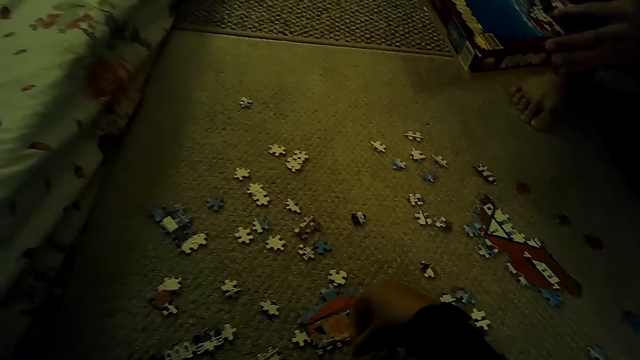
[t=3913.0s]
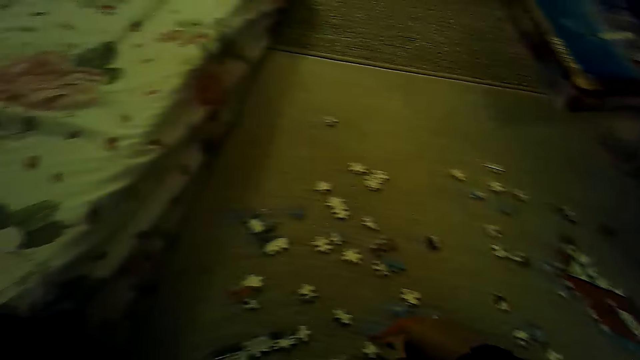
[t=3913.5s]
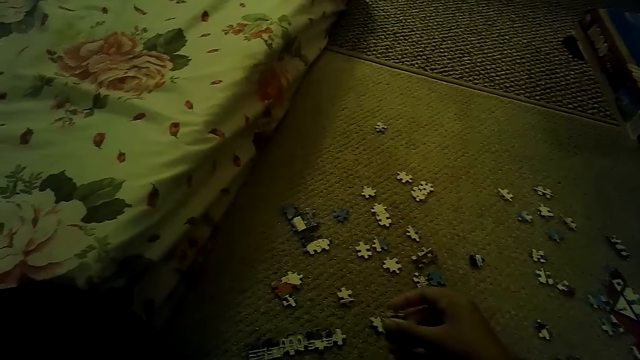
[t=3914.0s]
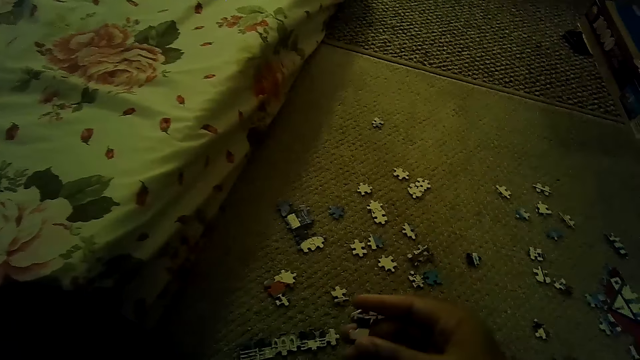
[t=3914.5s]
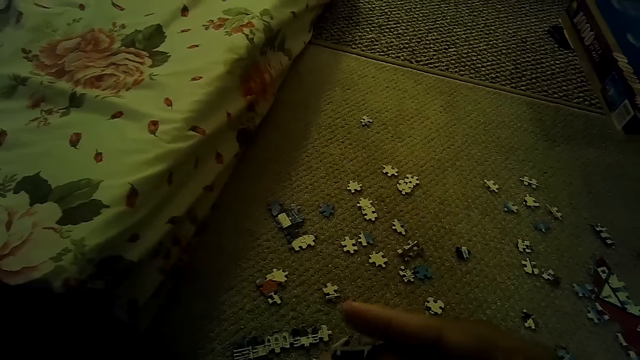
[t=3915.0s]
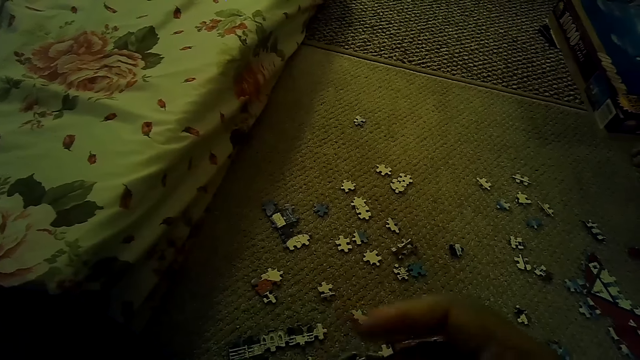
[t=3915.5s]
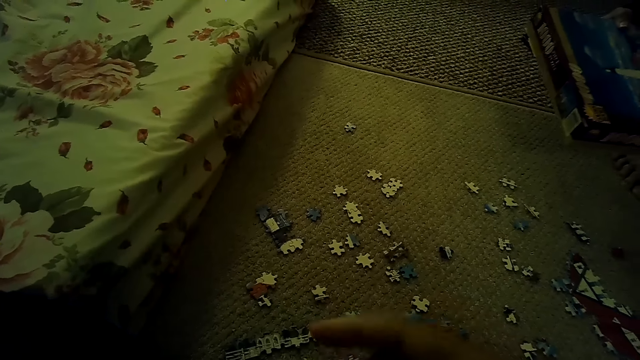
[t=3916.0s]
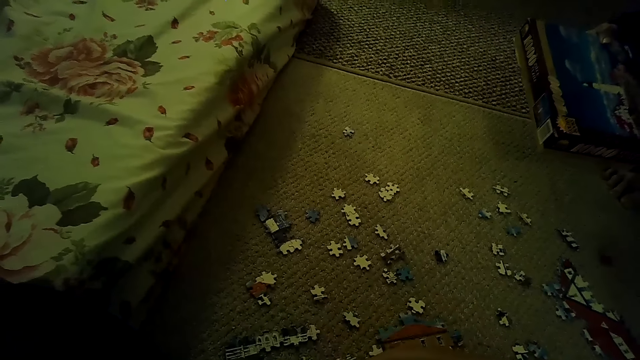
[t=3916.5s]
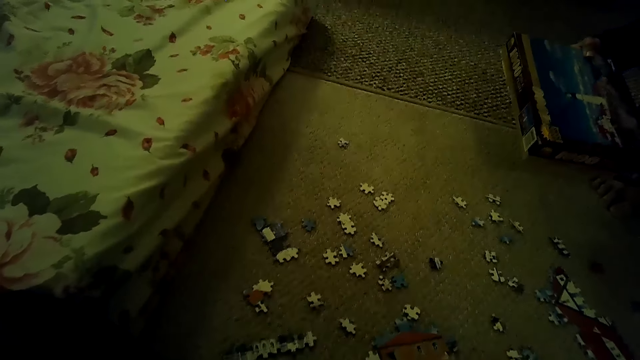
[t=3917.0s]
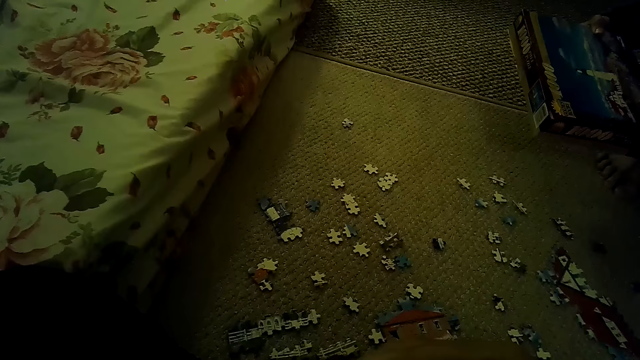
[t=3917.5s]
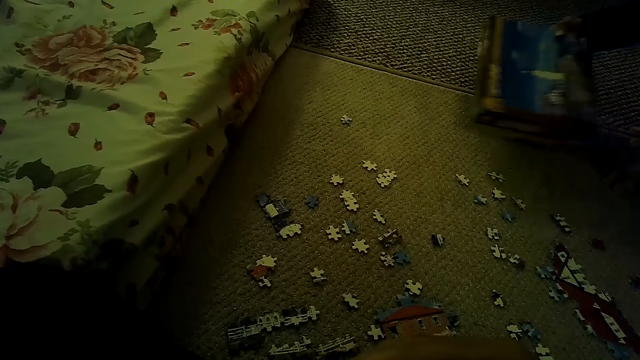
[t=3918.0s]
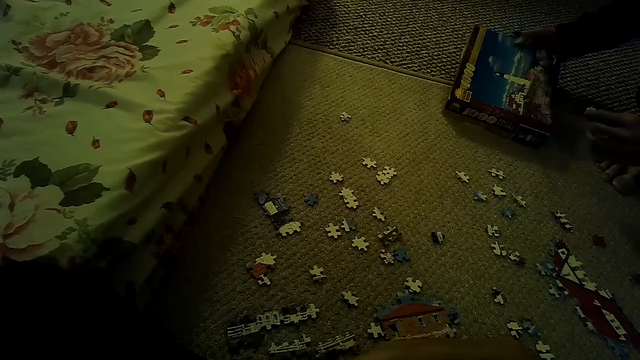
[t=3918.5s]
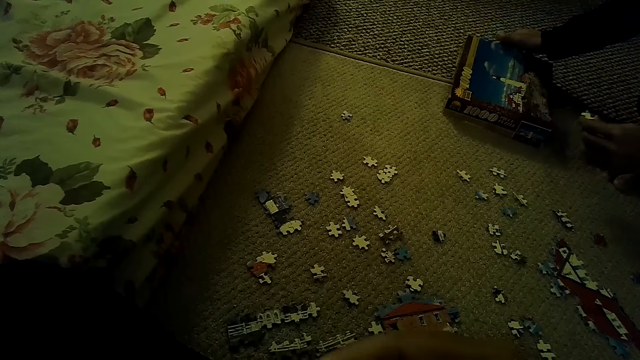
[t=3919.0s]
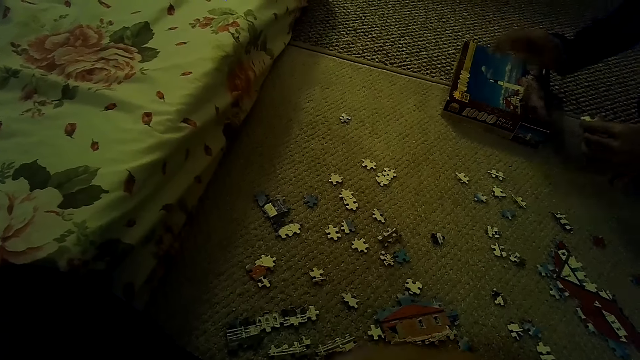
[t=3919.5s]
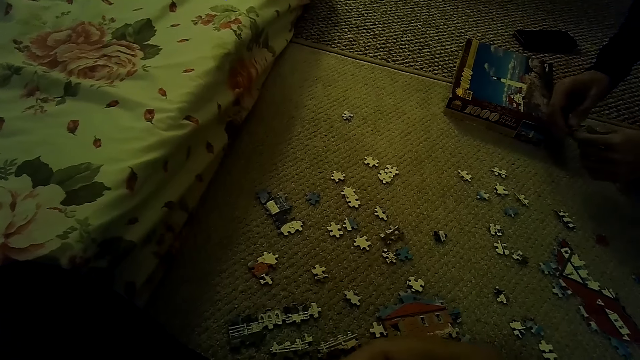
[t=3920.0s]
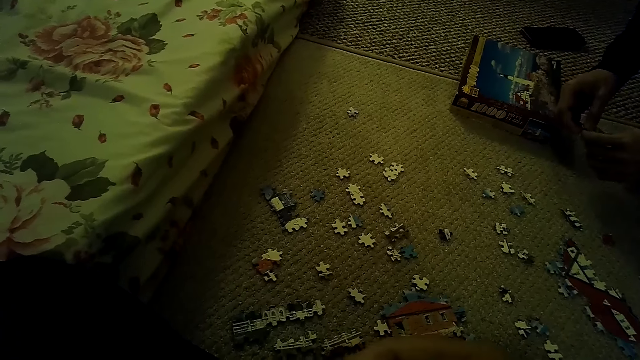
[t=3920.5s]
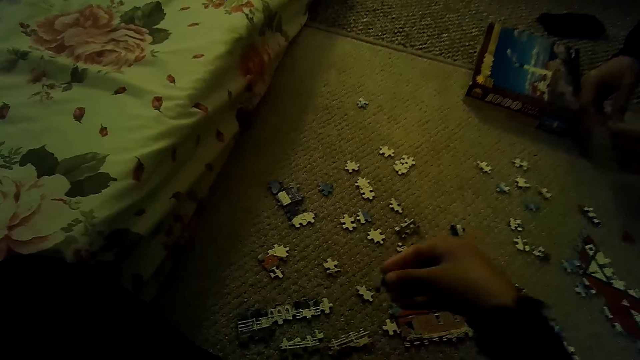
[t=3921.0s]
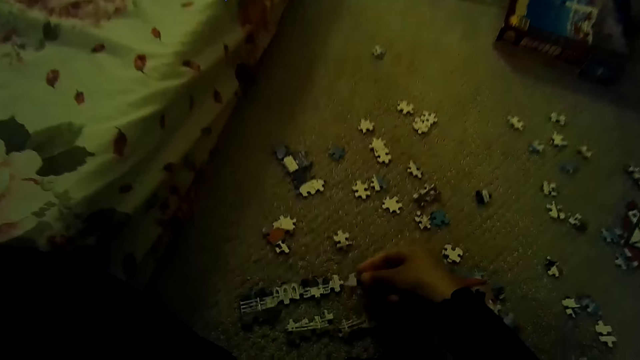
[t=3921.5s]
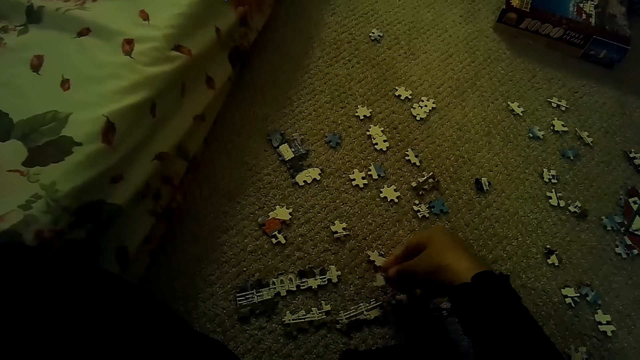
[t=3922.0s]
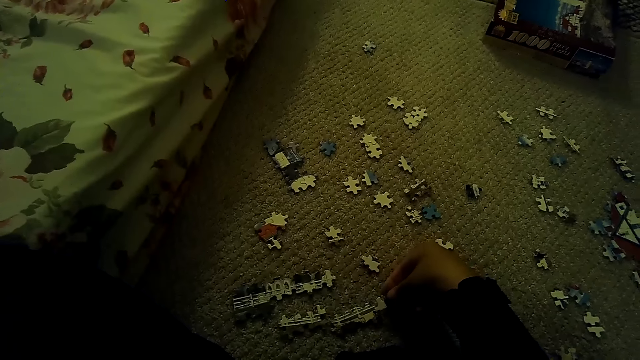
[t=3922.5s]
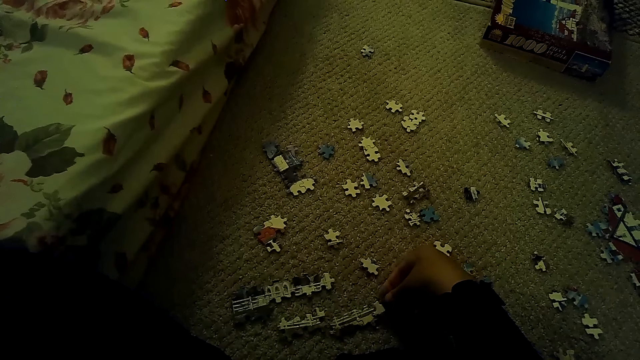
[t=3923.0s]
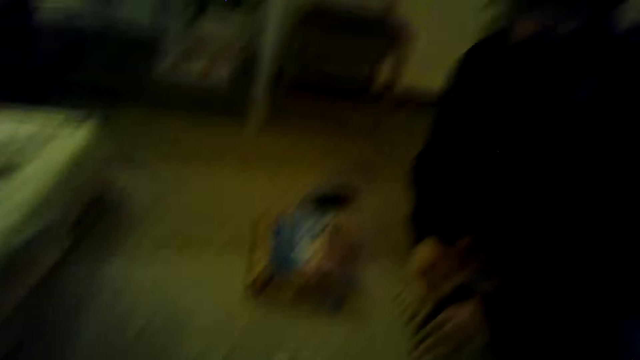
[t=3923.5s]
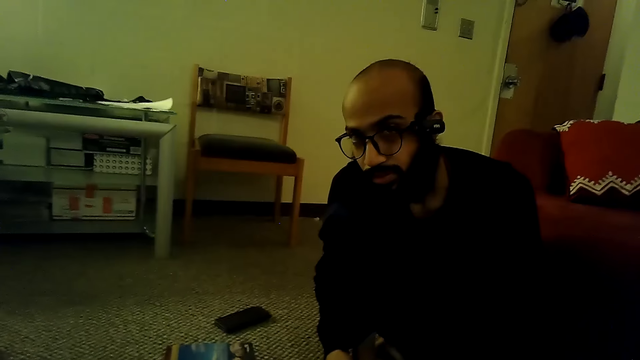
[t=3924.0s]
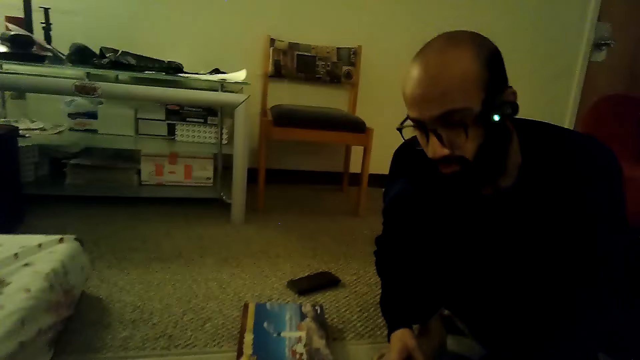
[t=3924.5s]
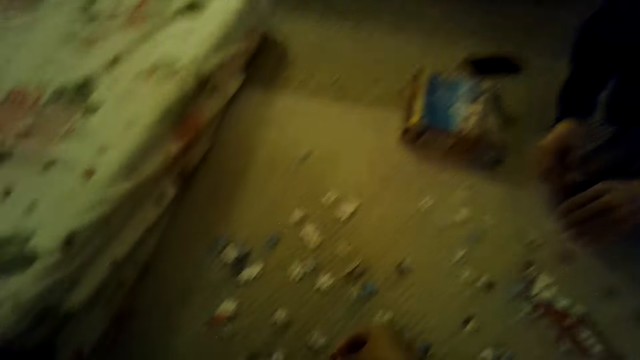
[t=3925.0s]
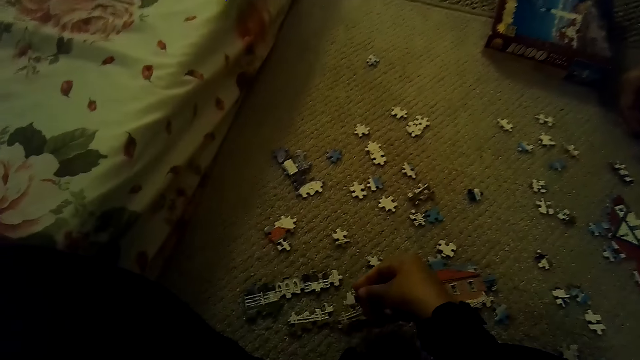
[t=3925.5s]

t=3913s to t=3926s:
The camera wearer picks the puzzle piece. A person puts the box down. The camera wearer fixes the puzzle piece.

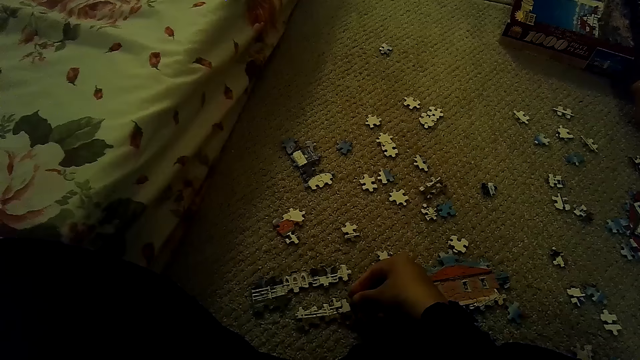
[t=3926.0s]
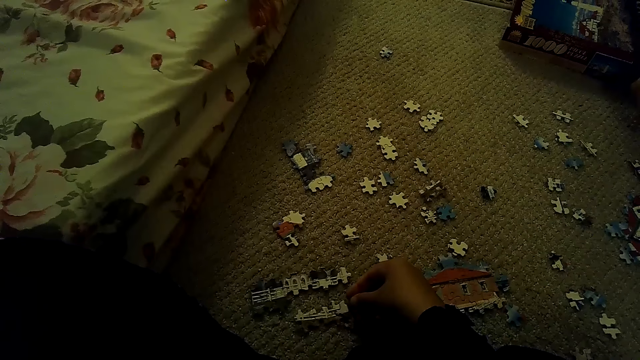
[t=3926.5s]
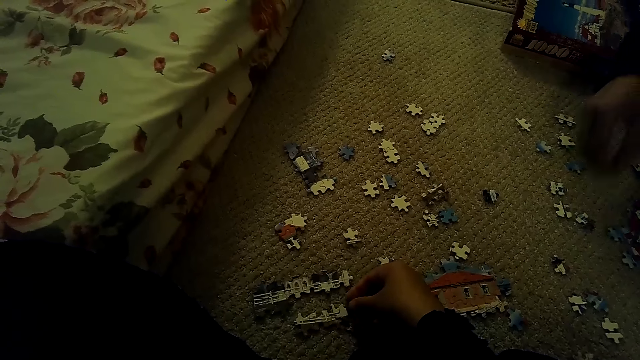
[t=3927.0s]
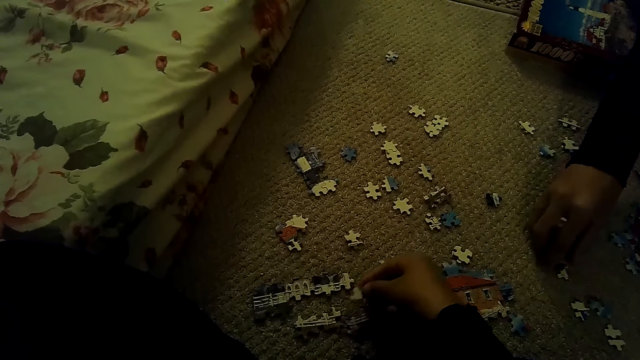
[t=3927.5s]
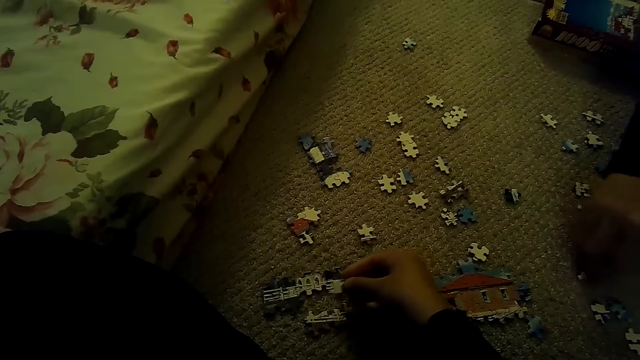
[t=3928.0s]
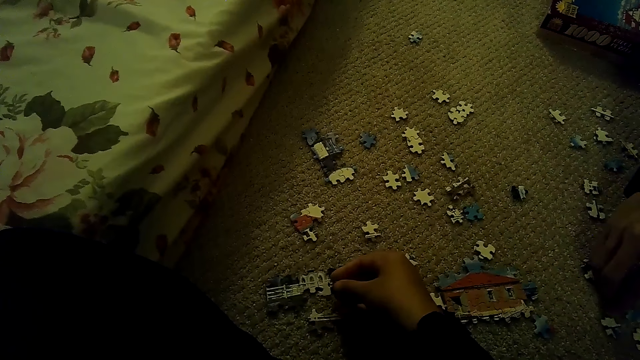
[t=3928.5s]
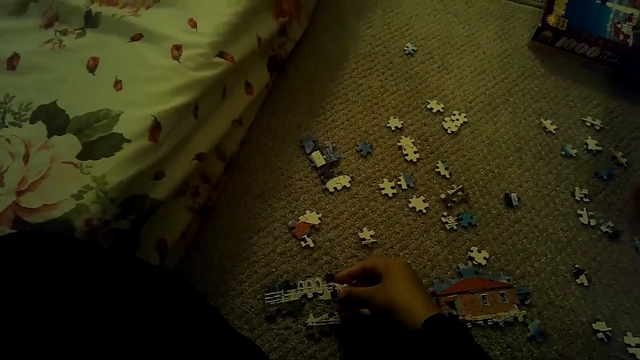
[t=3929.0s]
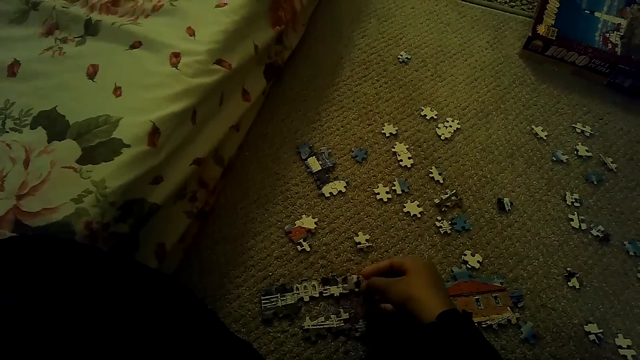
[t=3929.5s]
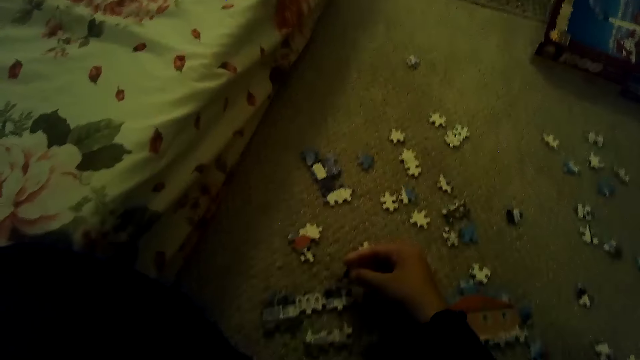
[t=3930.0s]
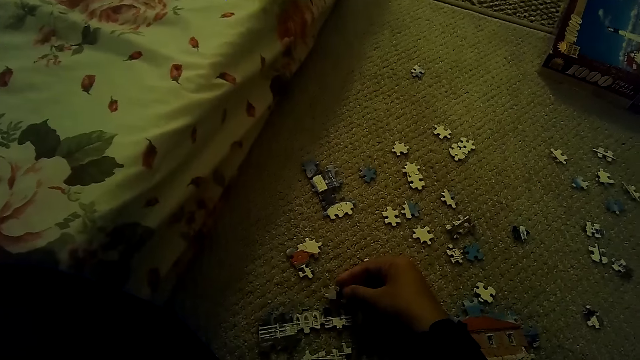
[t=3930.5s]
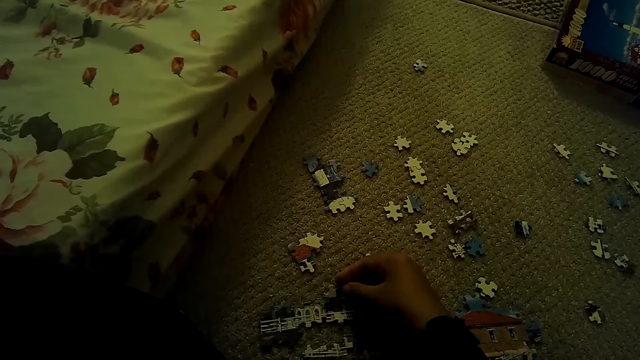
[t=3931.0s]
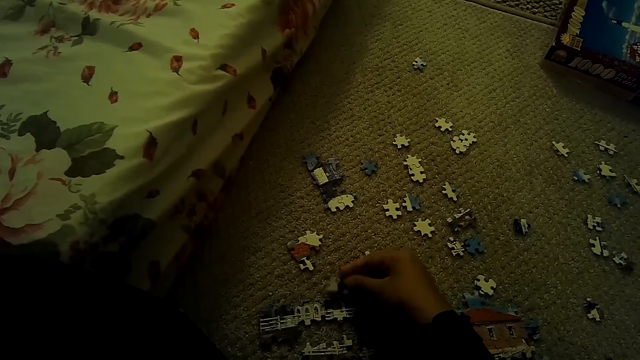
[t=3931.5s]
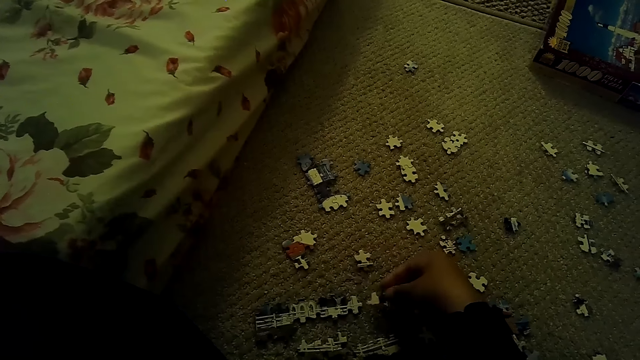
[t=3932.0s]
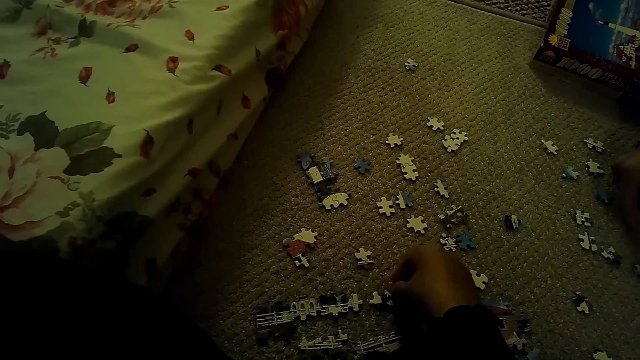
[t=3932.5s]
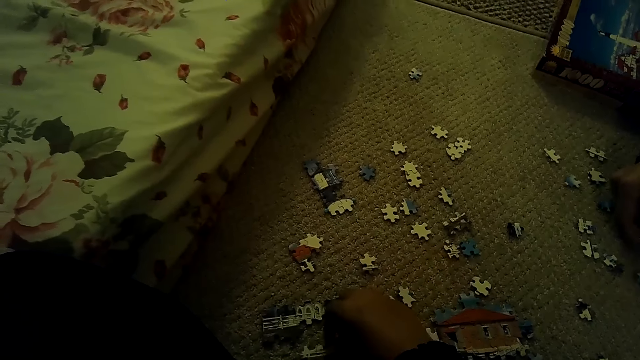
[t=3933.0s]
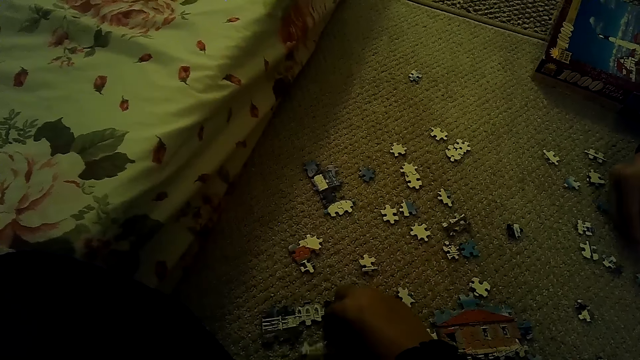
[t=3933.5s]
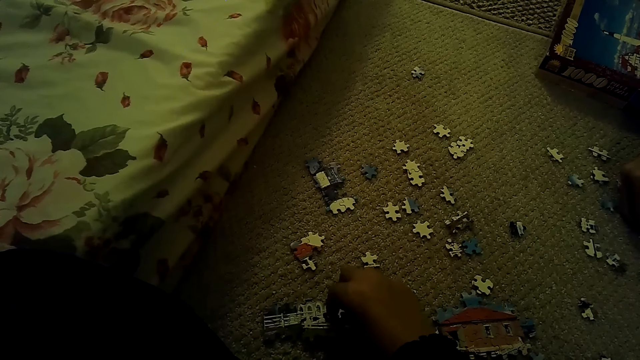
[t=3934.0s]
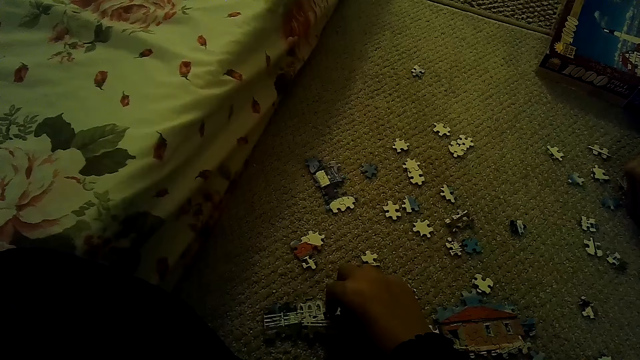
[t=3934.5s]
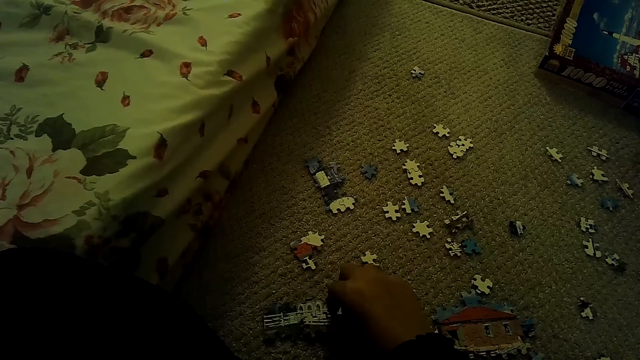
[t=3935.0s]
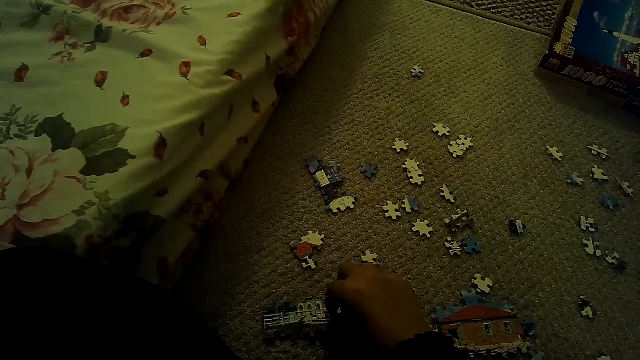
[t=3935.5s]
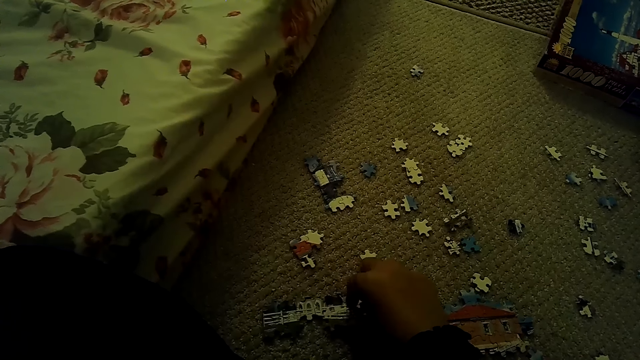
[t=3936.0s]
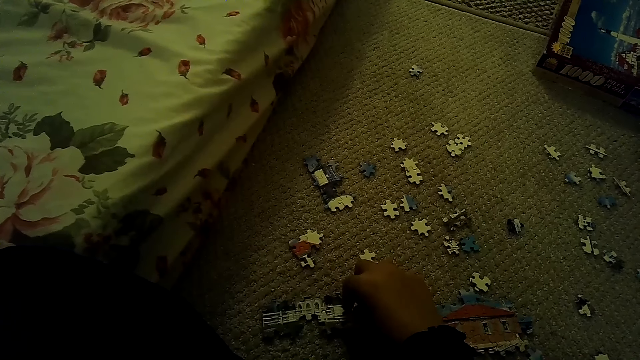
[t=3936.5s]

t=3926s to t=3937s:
A person picks puzzle pieces. The camera wearer fixes the puzzle pieces.
